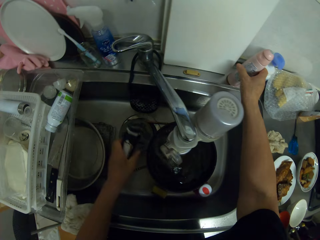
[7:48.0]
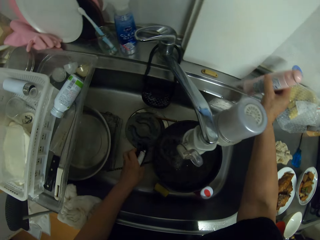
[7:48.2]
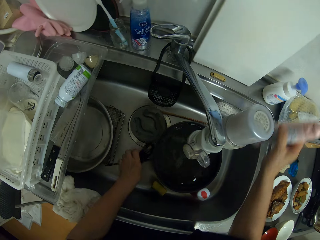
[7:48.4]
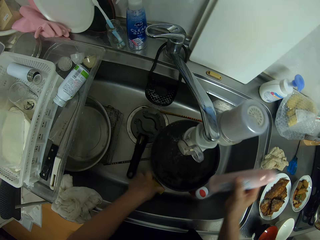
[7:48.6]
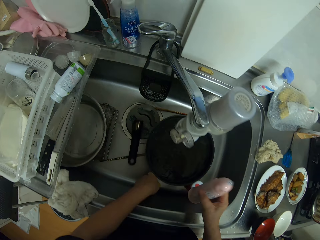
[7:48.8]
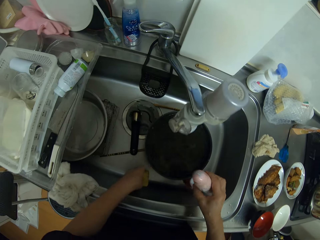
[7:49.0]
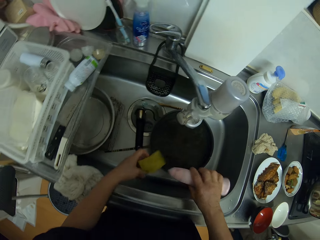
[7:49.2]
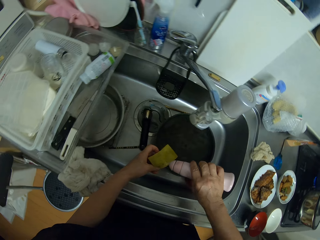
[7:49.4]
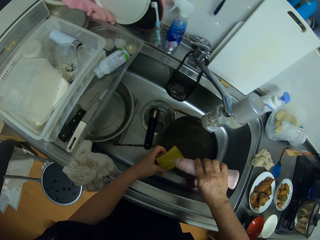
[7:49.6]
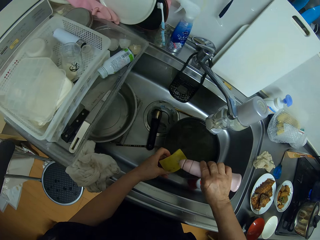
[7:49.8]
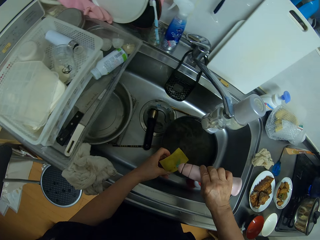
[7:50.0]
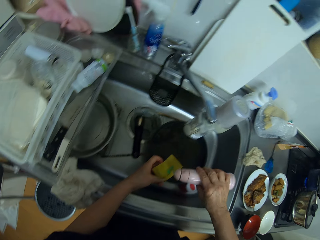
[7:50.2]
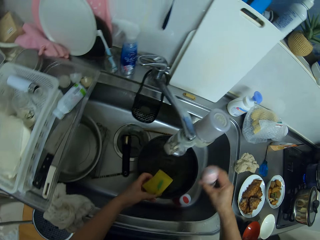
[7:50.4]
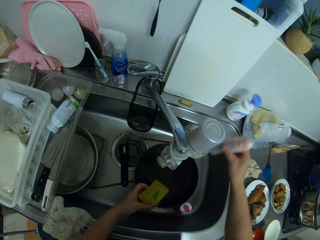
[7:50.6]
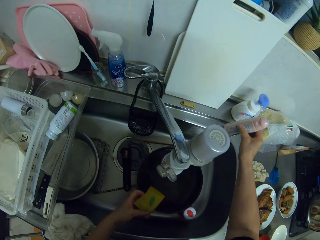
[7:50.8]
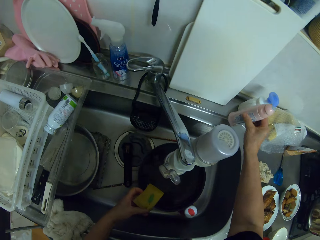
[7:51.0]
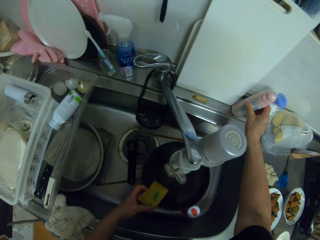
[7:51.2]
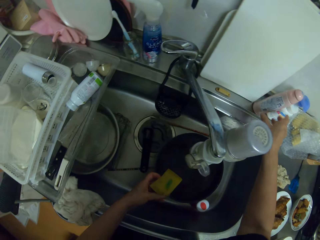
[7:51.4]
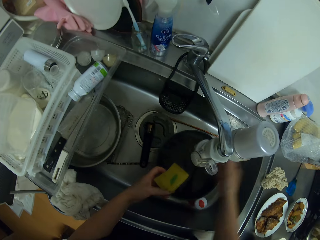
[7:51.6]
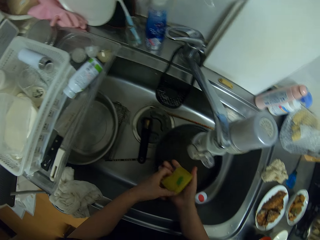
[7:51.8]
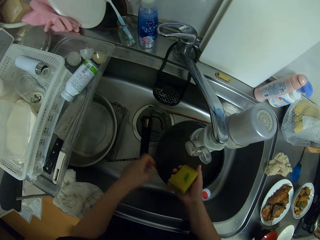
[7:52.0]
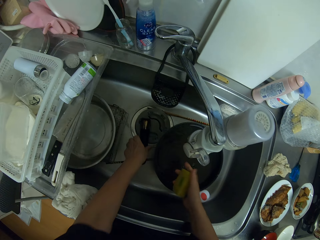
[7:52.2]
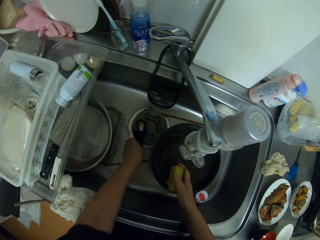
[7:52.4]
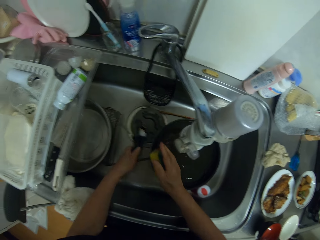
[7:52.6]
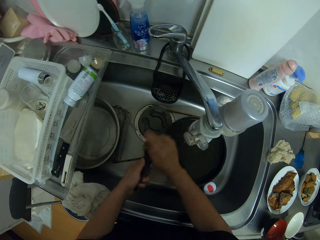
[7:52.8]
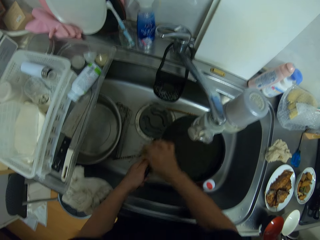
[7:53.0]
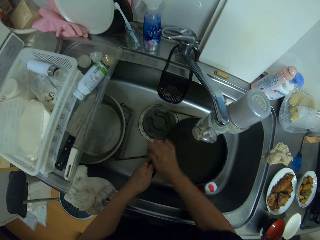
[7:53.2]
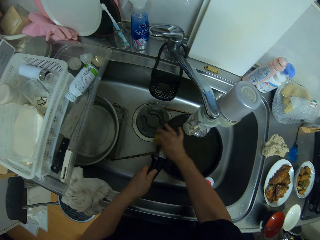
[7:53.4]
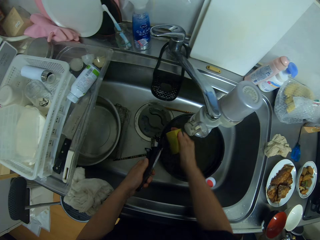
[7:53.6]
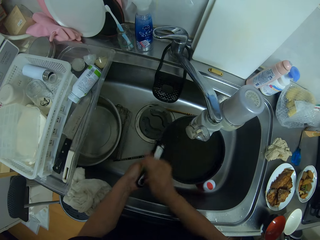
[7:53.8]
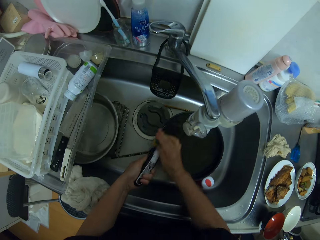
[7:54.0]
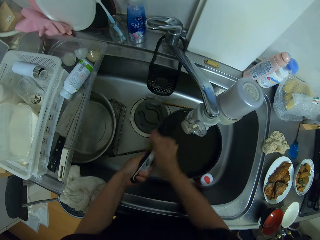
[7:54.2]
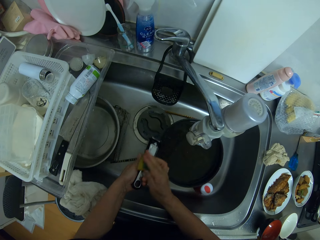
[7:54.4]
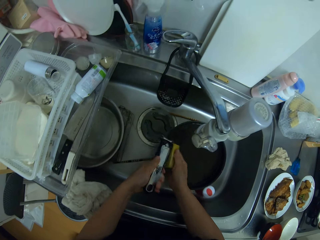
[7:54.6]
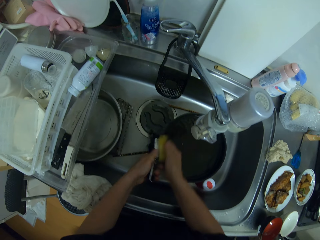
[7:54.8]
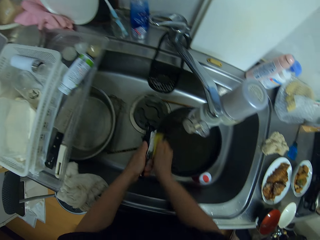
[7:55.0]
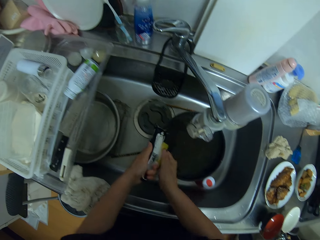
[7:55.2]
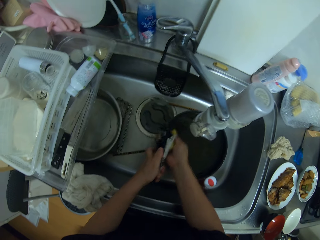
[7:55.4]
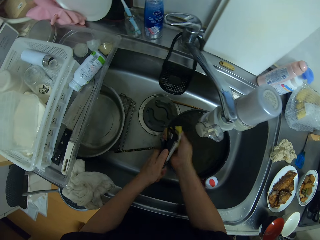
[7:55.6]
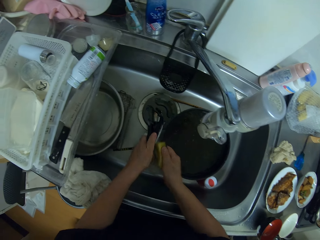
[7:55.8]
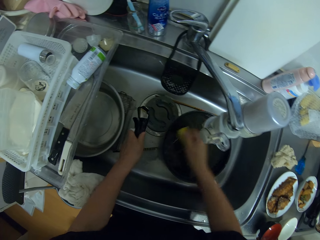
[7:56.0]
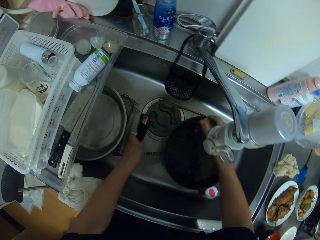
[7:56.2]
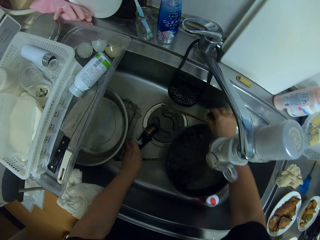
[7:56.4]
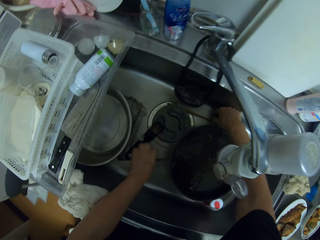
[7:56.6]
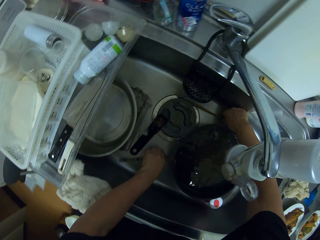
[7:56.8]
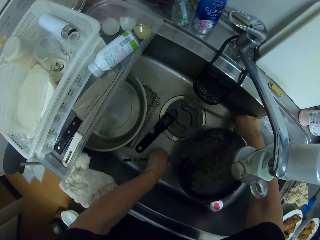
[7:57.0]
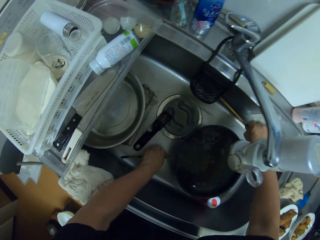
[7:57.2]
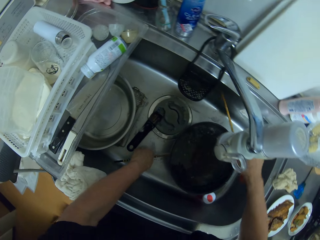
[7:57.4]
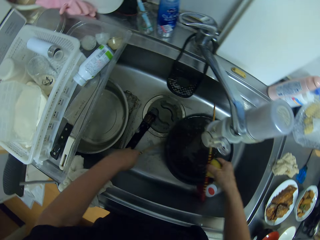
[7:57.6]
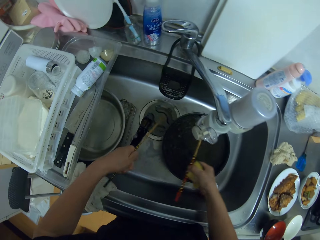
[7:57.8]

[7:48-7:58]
The camera wearer closes the water tap. They add soap to the scrubber and drop the soap bottle on the sink. They scrub the pan handle or grater.

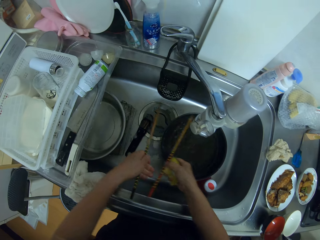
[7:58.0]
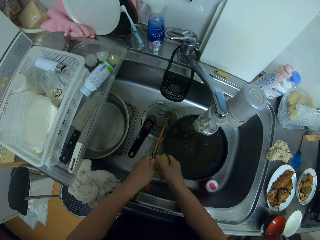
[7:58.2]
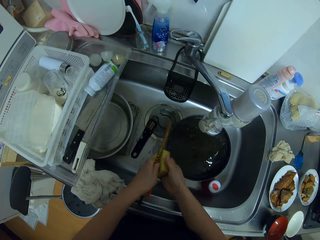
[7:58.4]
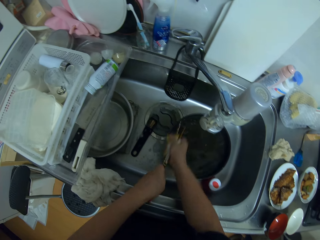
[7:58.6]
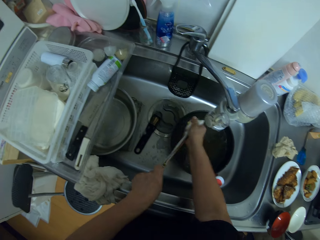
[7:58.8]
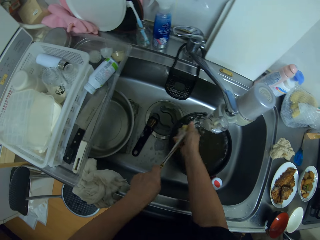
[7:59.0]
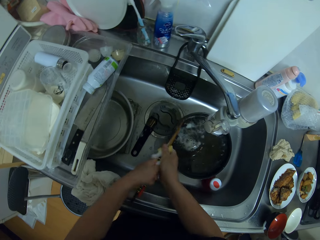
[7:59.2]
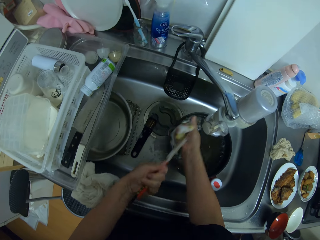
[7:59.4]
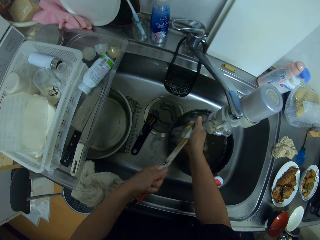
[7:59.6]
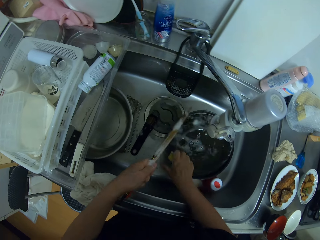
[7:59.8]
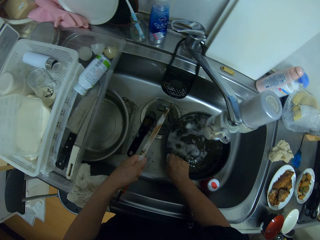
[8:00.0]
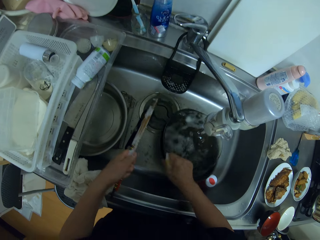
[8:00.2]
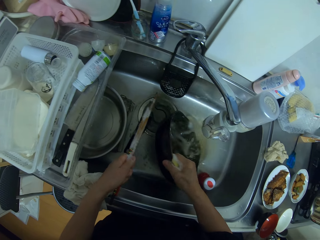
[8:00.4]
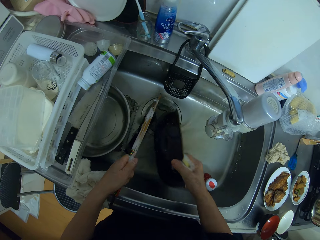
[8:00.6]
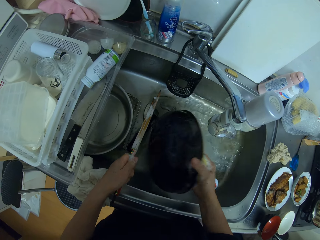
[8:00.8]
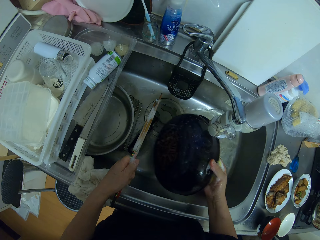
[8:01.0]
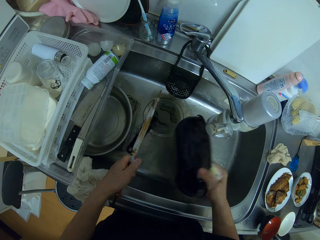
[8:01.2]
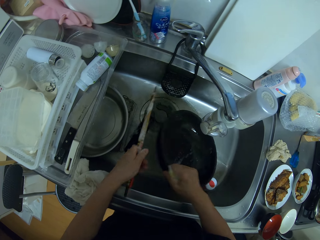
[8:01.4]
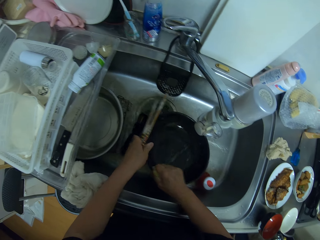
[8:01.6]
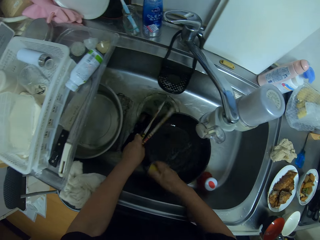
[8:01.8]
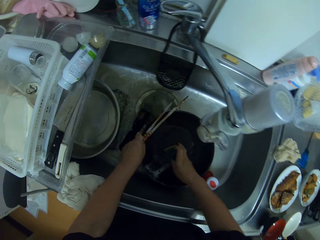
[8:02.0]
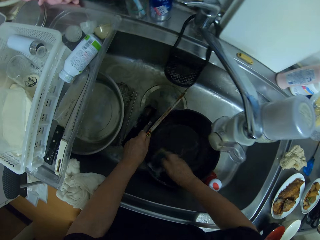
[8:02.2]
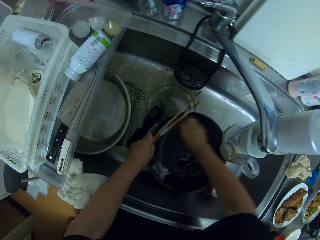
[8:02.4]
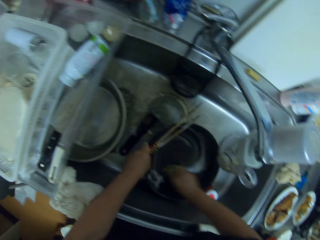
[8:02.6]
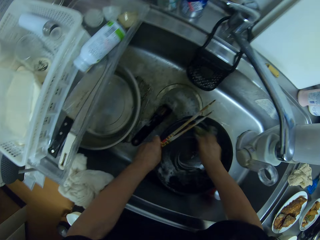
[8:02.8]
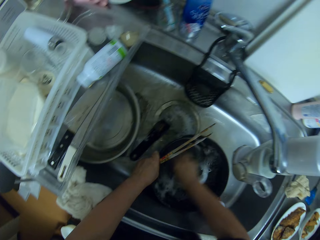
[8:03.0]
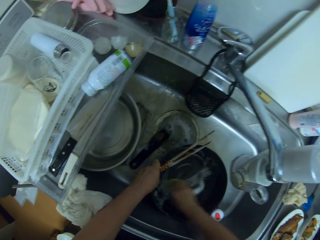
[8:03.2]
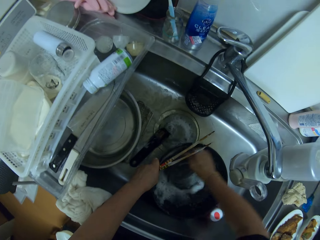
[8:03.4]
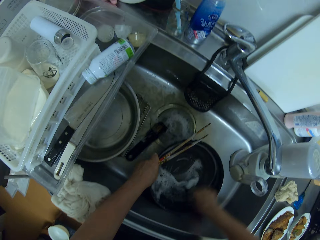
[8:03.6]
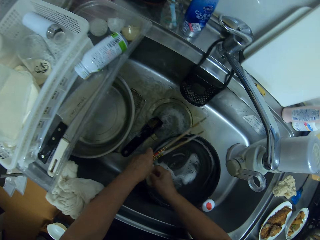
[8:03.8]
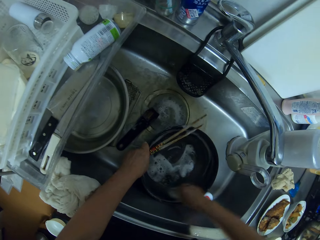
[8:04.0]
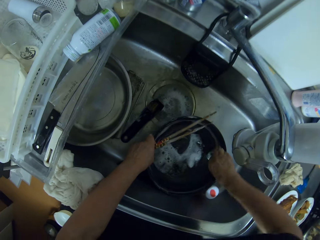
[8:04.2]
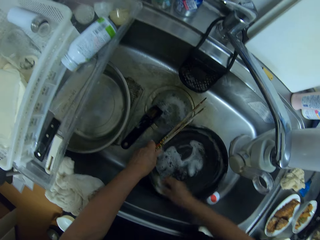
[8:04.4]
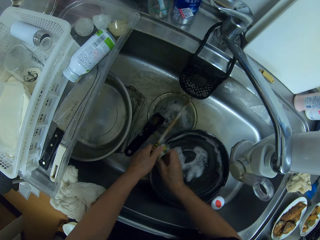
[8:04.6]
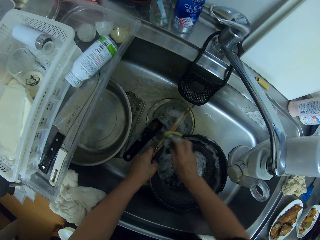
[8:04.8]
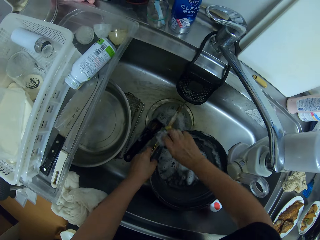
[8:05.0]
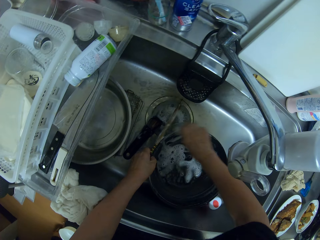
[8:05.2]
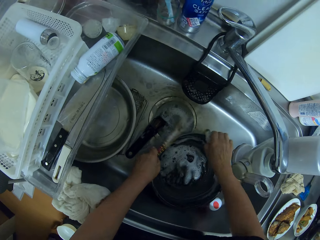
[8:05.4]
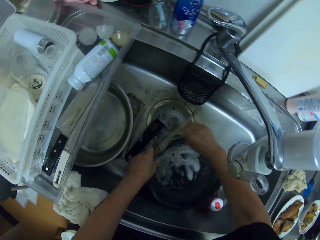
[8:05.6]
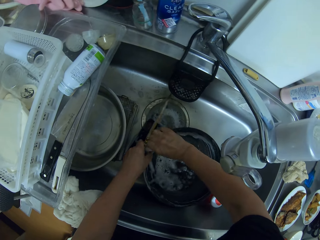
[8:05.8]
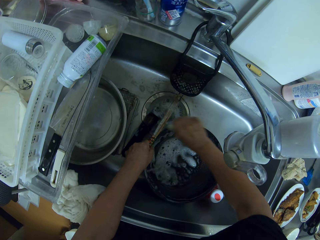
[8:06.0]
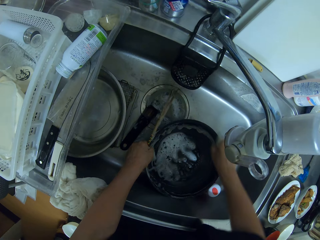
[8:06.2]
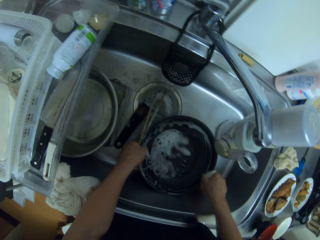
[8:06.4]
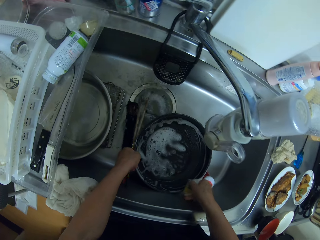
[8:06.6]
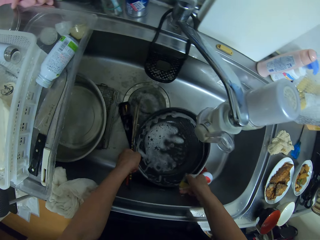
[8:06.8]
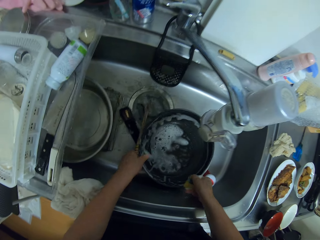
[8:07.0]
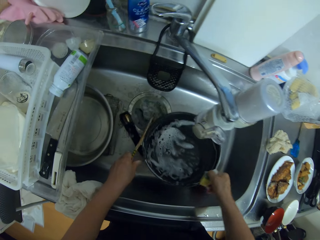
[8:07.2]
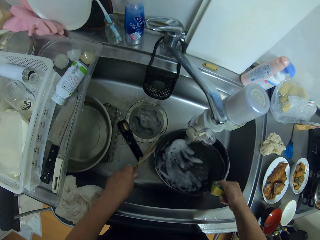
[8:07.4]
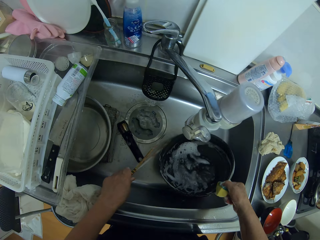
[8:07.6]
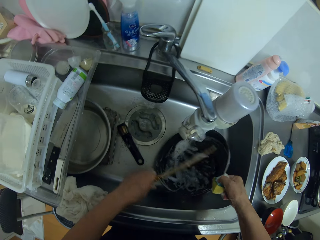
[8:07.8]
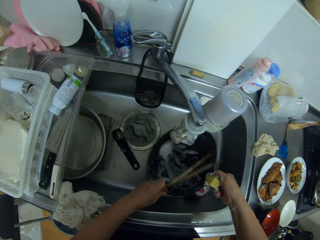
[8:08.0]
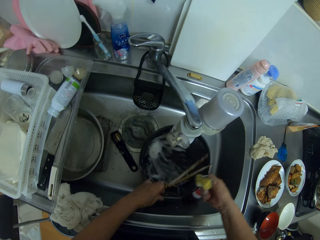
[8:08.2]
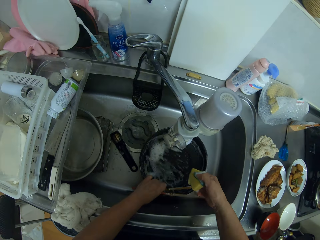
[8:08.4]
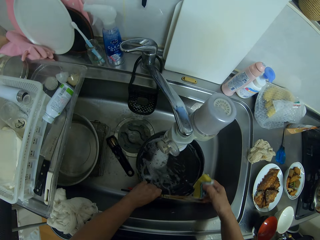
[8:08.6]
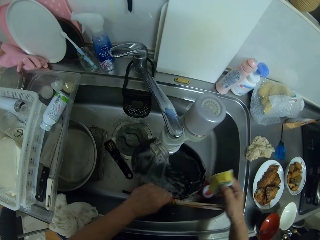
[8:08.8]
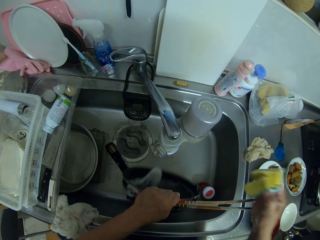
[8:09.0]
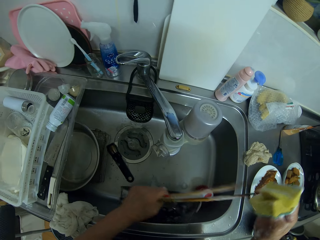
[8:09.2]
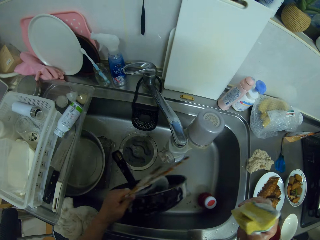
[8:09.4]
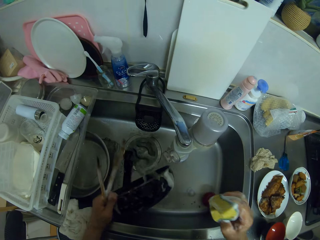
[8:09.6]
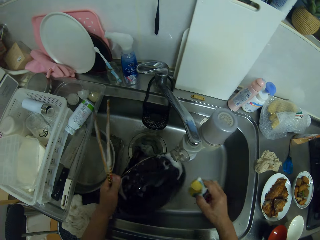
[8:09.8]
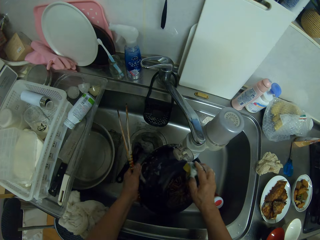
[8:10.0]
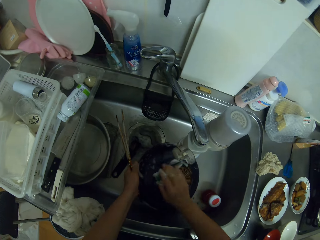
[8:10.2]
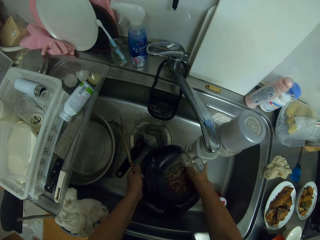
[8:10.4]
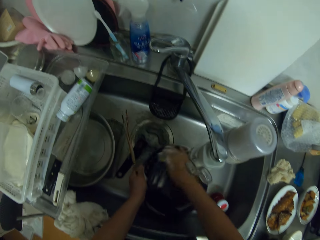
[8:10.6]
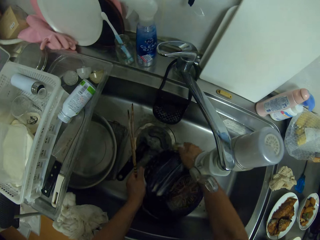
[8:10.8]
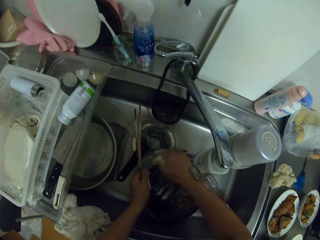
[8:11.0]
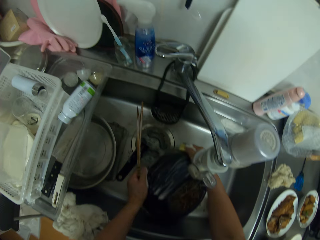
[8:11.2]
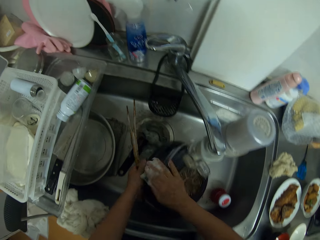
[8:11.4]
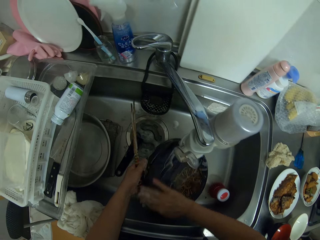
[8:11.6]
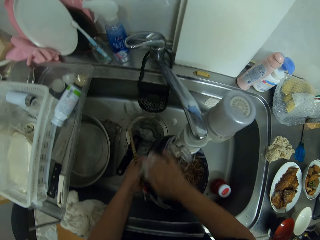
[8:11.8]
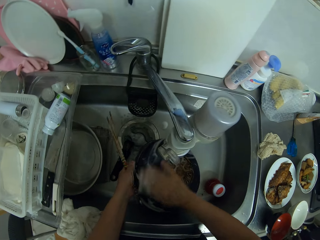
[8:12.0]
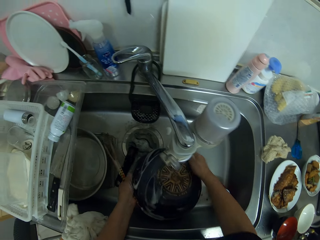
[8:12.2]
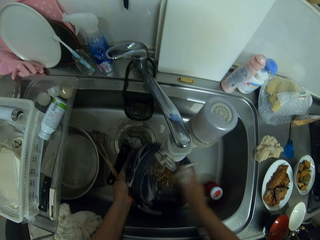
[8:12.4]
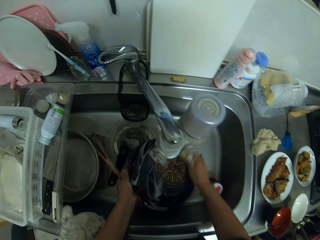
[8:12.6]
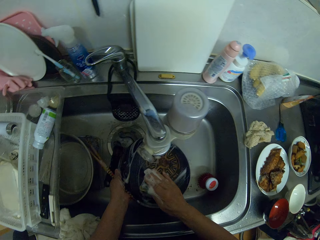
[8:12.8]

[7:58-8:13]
The camera wearer scrubs the chopsticks with a scrubber. They pour water from the frying pan. They scrub the frying pan with the scrubber.
